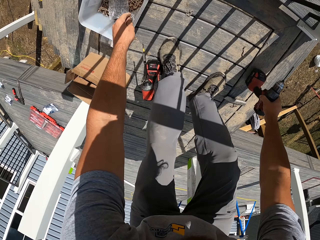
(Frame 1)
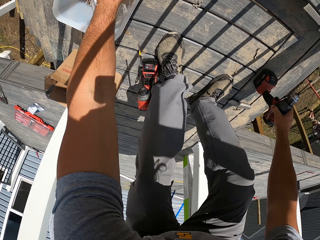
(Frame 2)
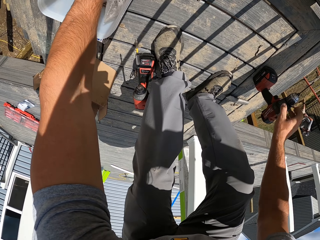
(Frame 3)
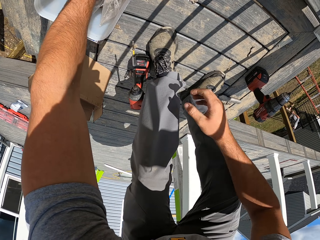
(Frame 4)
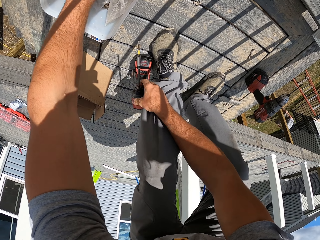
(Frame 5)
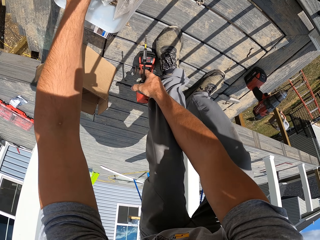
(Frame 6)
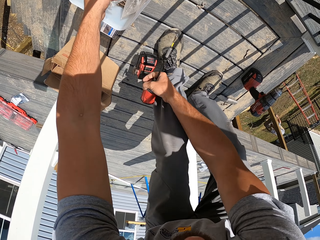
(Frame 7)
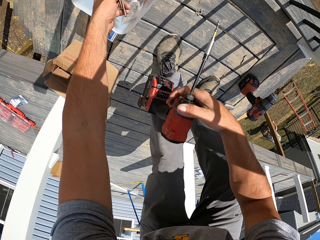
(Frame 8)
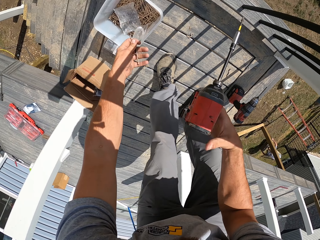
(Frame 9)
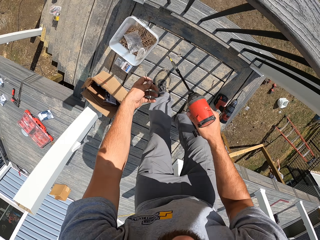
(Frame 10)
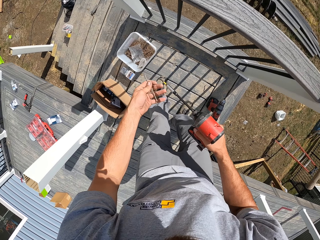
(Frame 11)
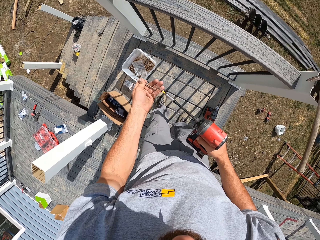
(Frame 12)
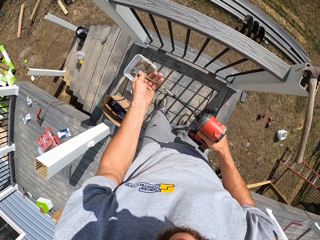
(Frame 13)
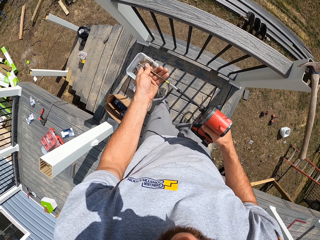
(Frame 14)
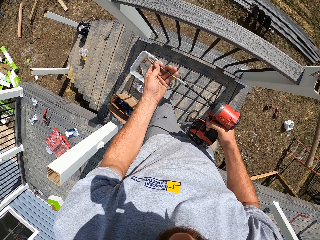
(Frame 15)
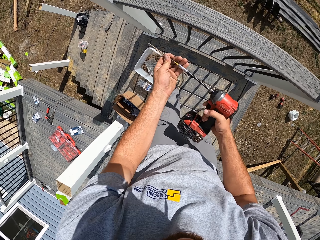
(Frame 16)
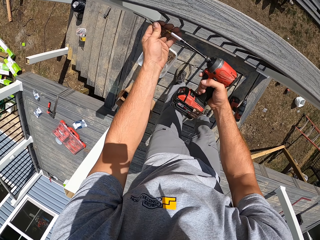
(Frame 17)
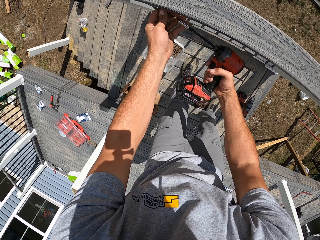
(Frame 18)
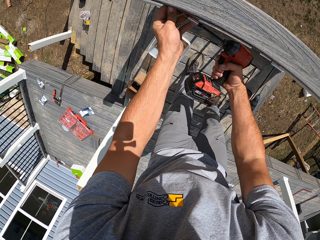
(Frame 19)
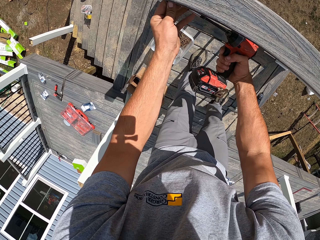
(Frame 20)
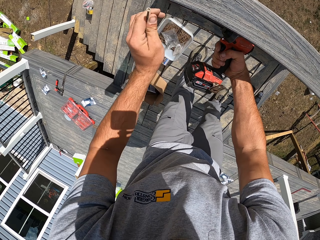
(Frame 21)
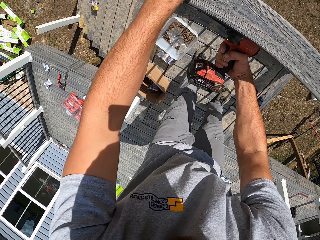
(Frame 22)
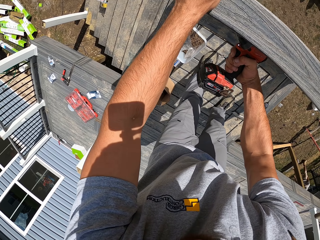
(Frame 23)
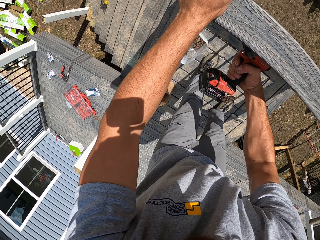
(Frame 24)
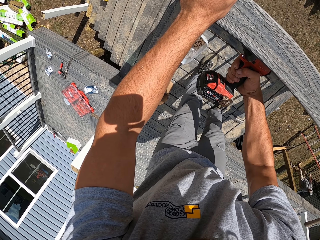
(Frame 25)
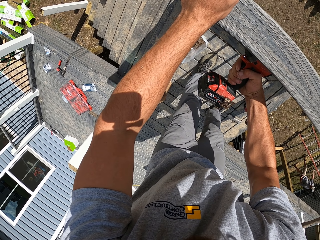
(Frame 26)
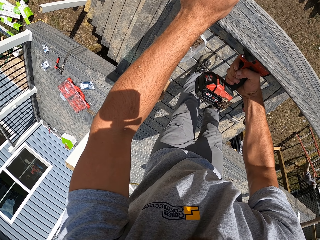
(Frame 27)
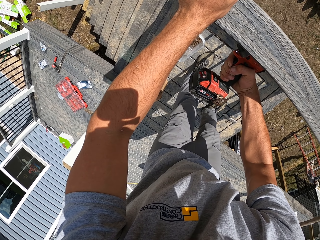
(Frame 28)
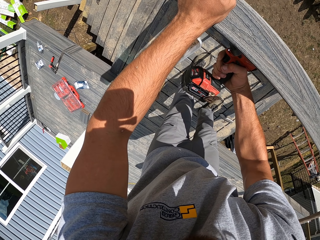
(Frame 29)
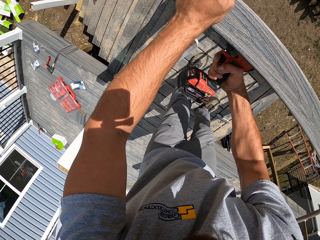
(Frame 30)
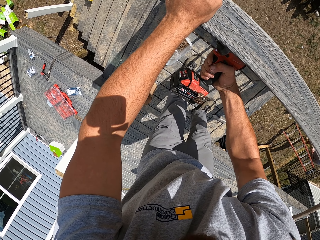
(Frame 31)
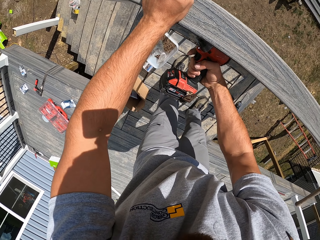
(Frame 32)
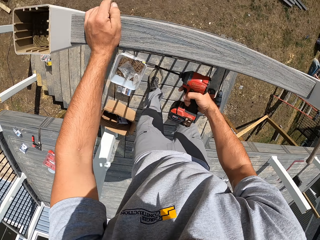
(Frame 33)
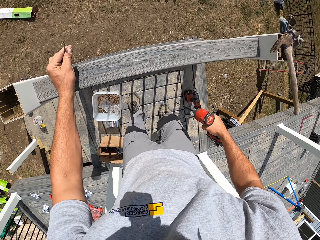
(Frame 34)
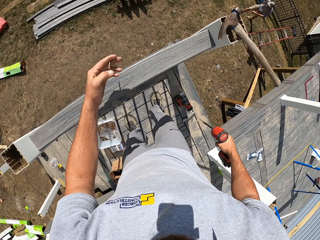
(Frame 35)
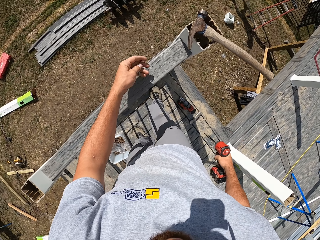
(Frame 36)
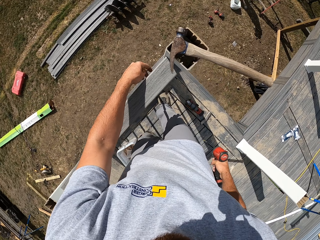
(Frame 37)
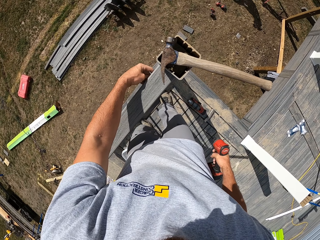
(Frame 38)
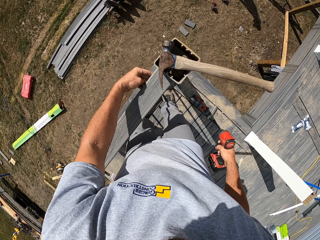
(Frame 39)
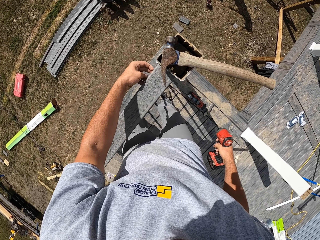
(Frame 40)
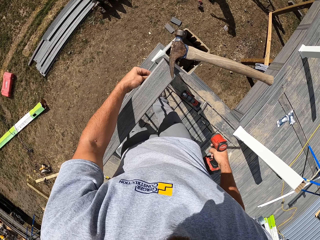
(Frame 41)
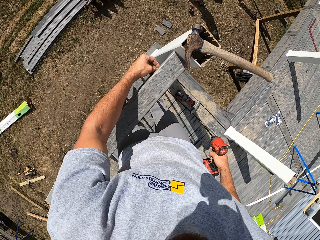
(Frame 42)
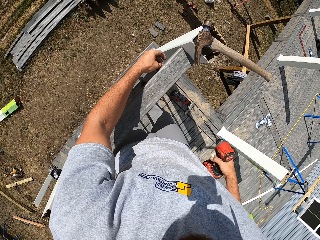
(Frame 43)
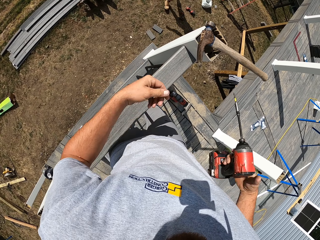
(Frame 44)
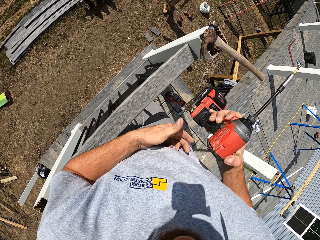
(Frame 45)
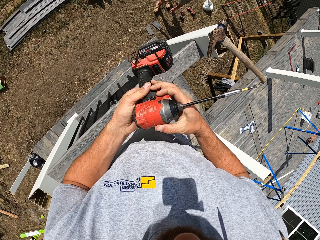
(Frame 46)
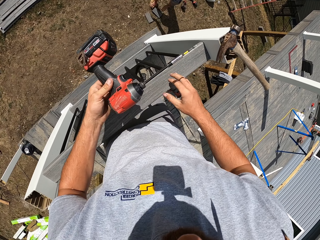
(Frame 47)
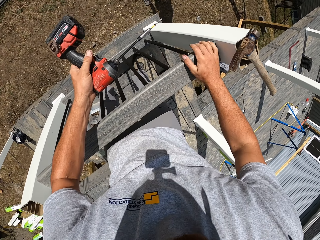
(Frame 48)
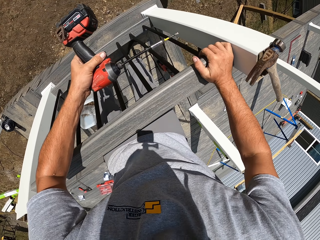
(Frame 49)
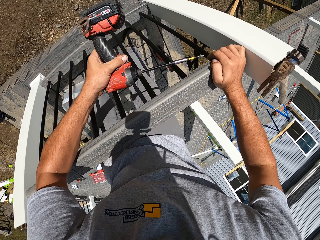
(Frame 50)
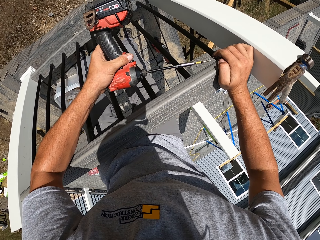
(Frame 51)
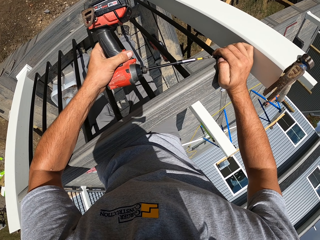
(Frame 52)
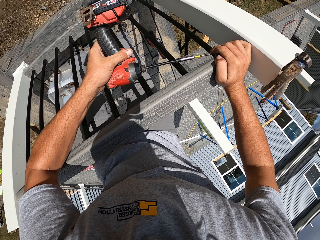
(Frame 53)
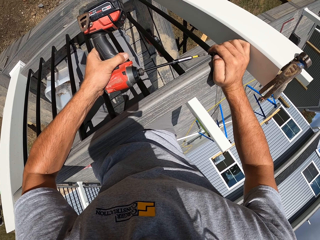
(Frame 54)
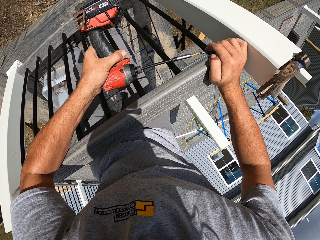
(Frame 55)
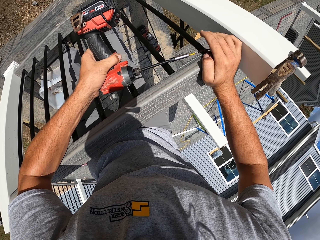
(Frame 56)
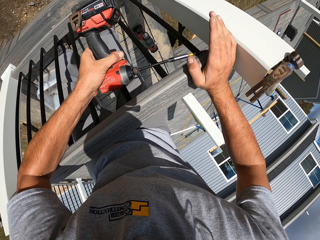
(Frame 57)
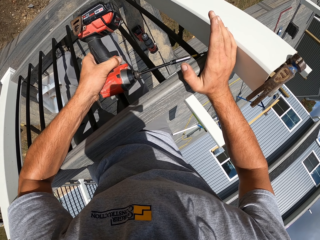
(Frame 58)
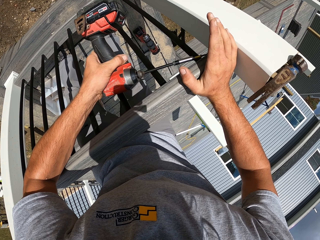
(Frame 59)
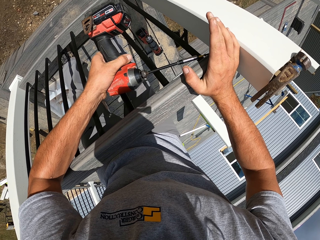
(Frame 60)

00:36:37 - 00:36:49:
The camera wearer picks the drill up. They pick up the nail. They place the drill down. They pick up screws and the drill. They put the nail in the drill. They drill the hand rail. They lift hands up. They hold the hand rail. They drill the hand rail.

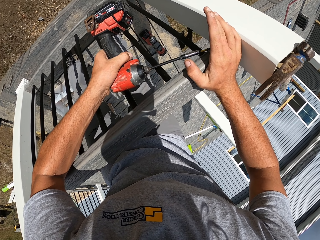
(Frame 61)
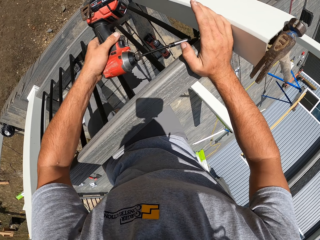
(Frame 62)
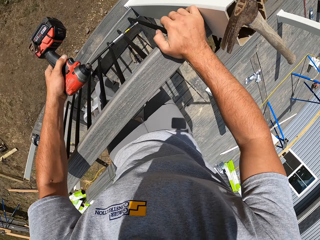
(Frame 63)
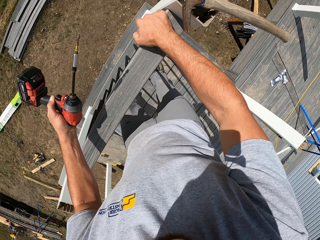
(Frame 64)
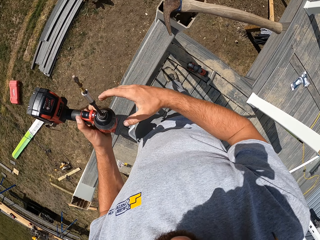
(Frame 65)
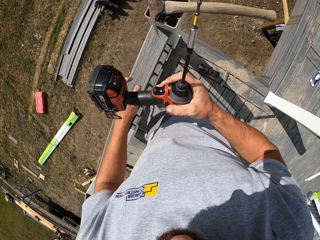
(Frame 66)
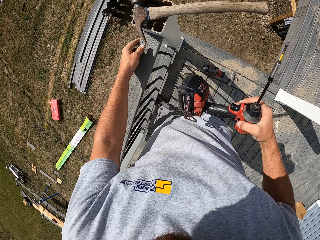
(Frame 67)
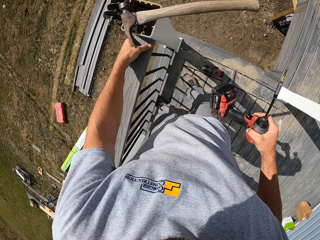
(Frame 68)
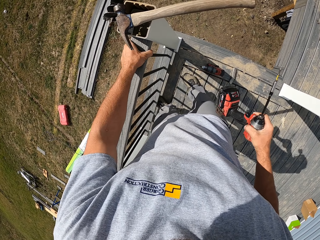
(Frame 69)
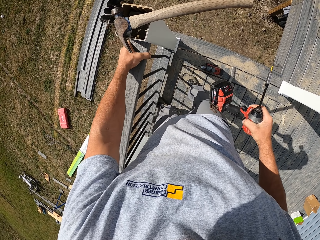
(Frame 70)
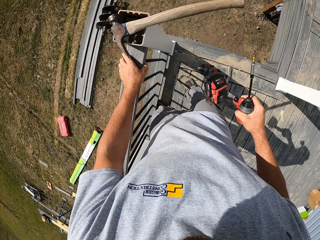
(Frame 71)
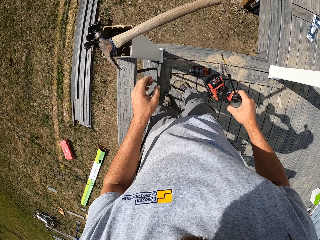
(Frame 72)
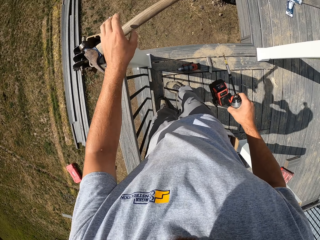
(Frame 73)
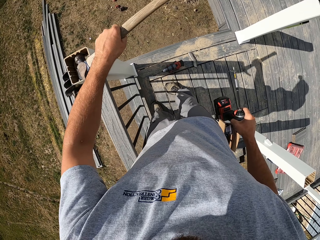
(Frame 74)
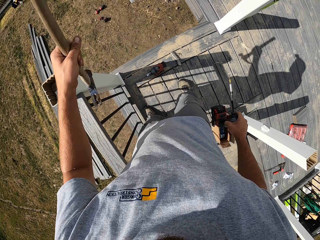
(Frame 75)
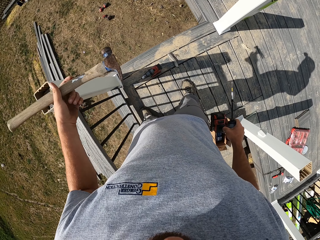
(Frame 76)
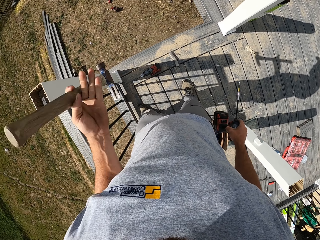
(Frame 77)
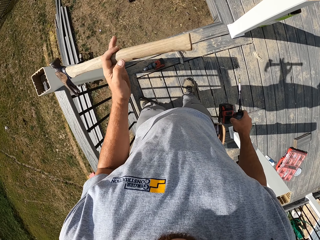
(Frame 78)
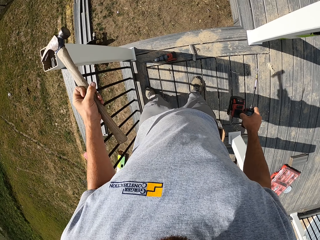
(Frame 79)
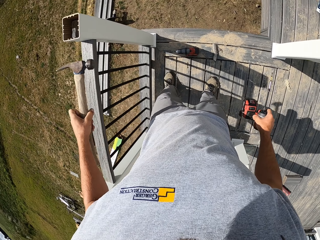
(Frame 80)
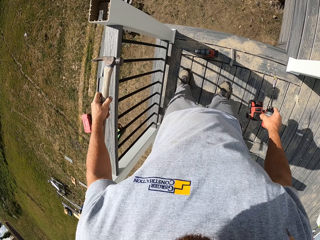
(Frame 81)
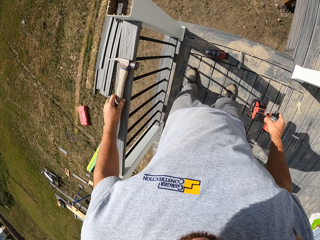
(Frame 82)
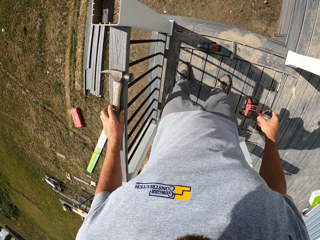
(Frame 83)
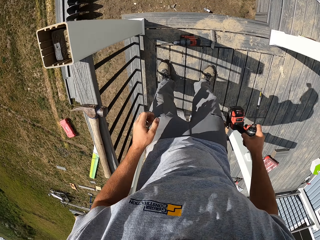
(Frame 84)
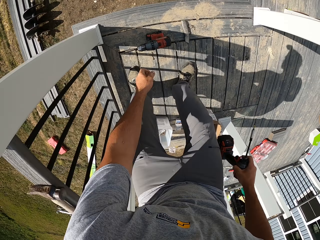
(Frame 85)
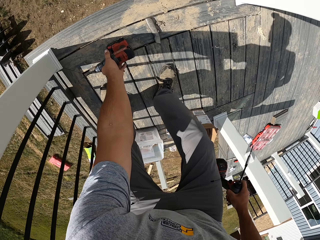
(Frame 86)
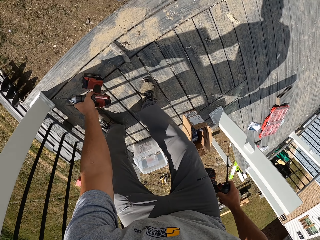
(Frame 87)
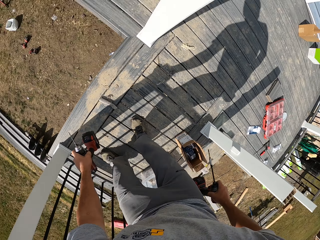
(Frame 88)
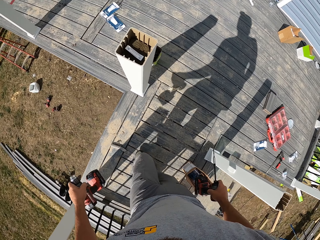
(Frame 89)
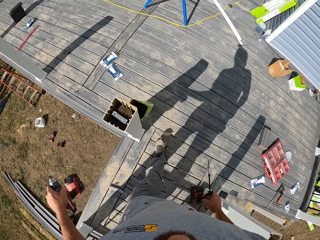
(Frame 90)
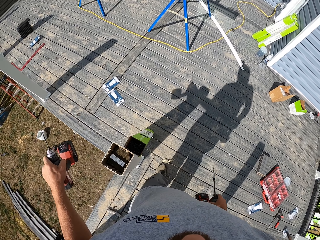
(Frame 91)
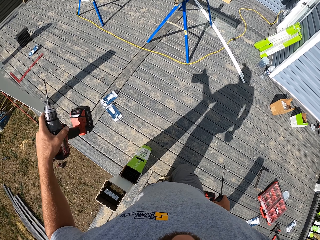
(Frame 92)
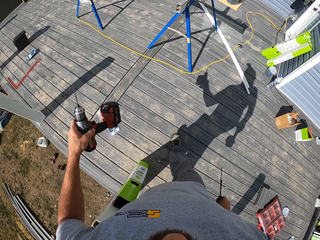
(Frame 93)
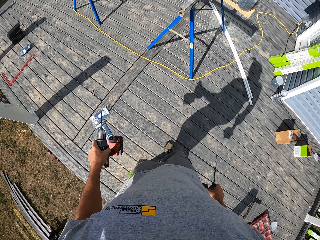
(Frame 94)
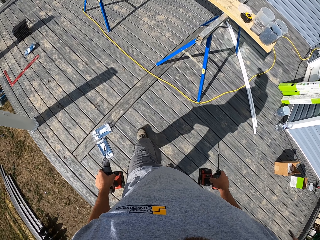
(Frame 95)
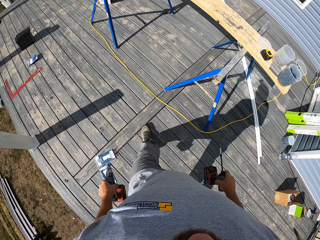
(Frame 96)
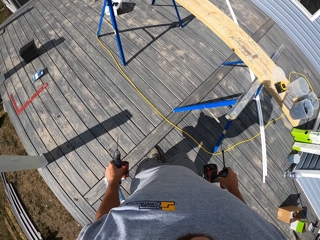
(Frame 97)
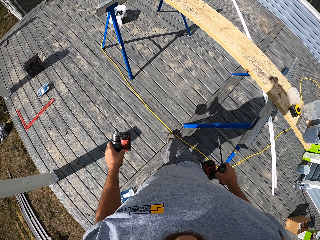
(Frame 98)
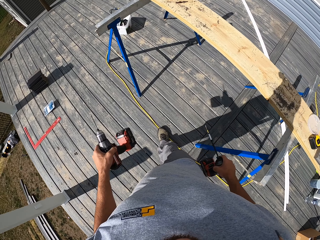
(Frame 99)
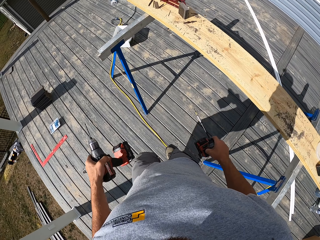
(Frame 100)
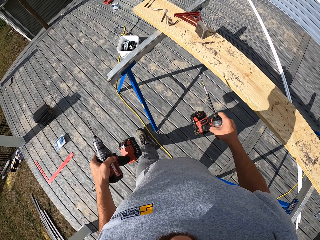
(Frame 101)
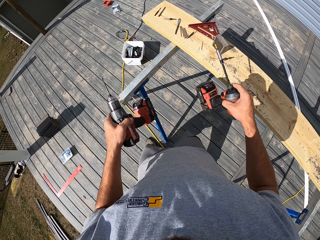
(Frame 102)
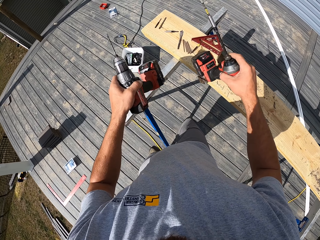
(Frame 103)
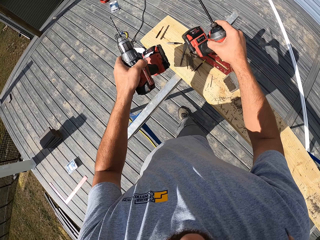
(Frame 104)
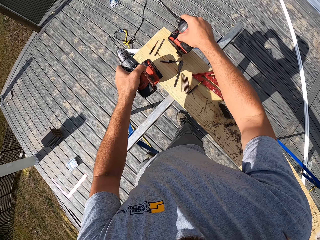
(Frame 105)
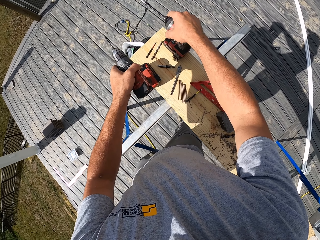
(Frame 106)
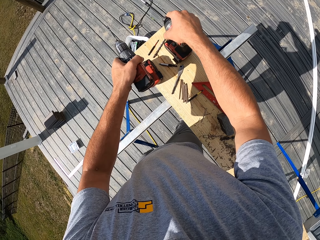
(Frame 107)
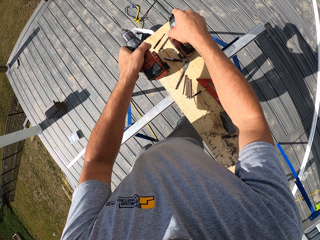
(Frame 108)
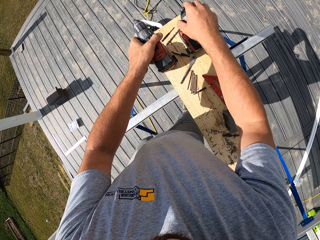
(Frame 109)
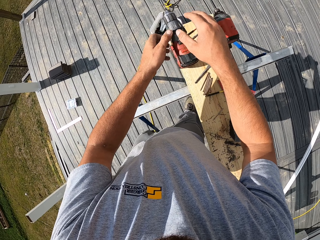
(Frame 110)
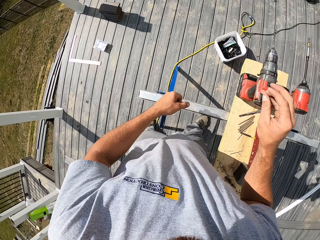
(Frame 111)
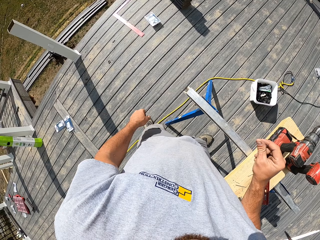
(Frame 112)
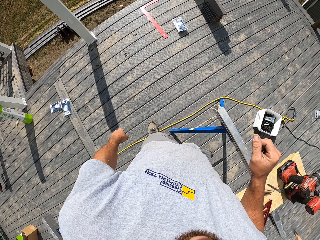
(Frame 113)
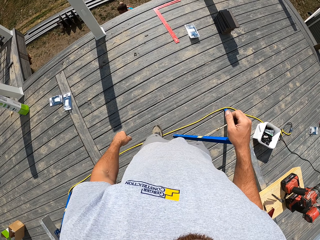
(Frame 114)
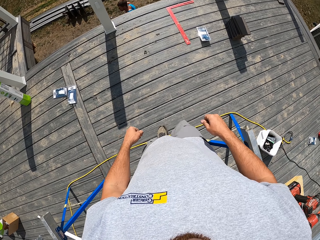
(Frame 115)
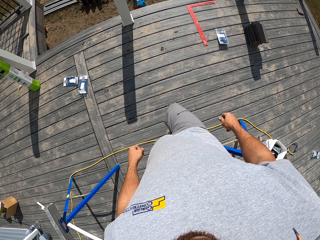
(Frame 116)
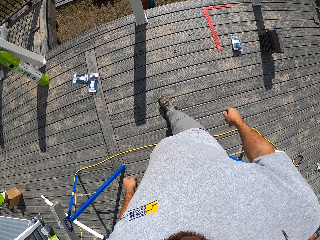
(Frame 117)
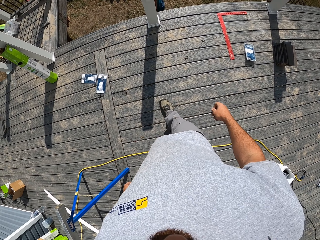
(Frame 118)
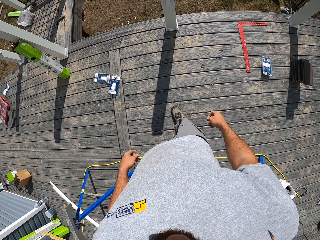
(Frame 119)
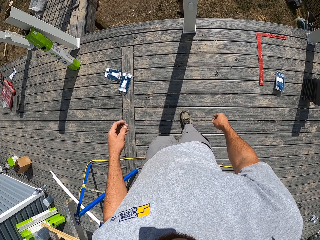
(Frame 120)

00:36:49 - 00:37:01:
The camera wearer places the drill on the right hand. They hold the hand rail. They put aside the hammer. They pick up the hammer. They place the hammer on the hand rail. They pick up the drill. They walk forward. They place the drills on the board.
